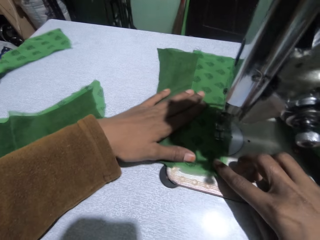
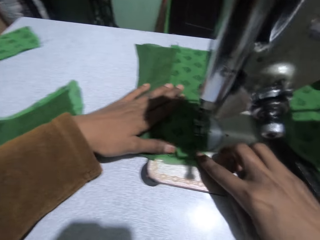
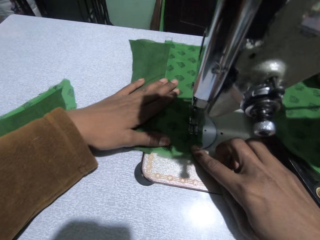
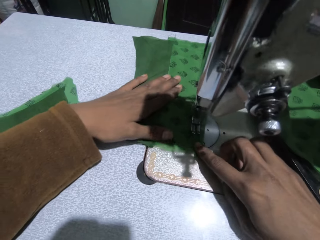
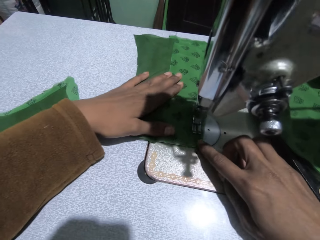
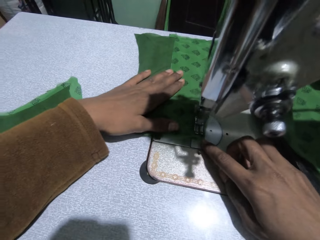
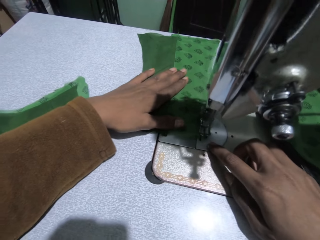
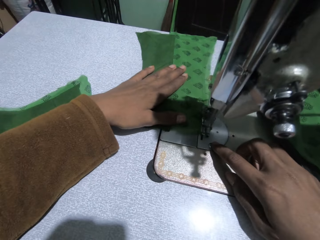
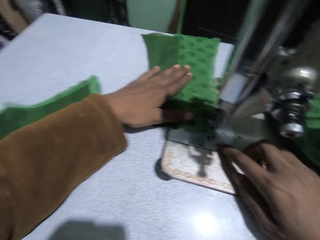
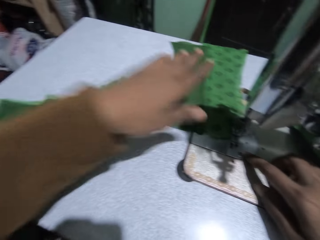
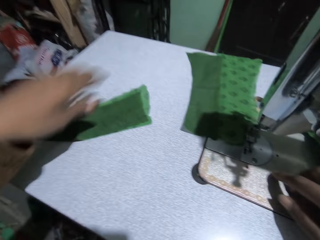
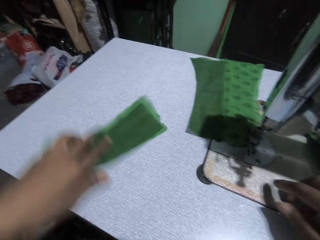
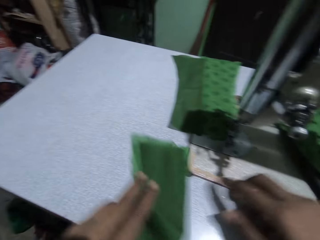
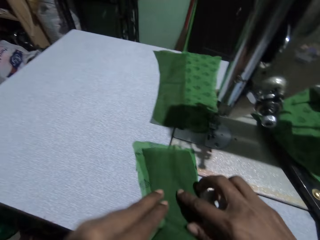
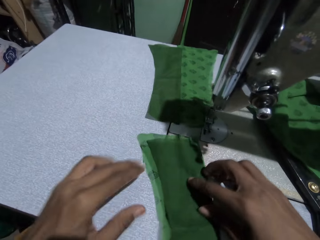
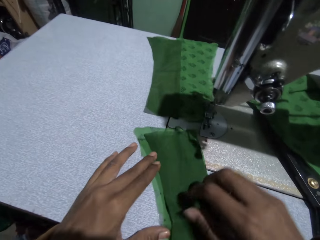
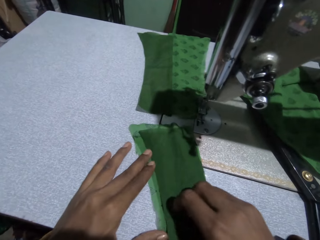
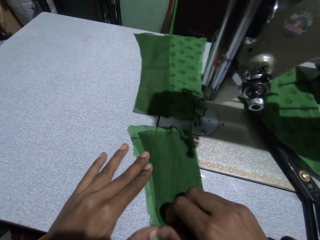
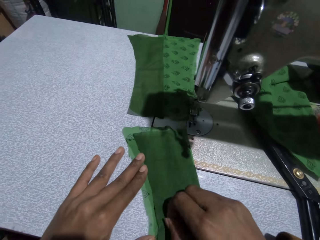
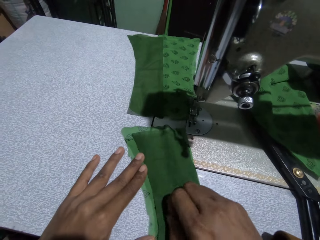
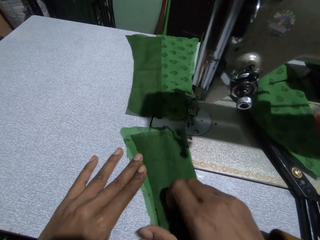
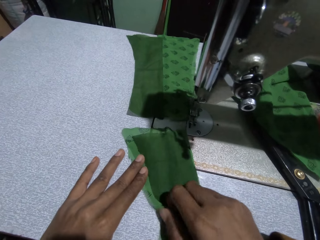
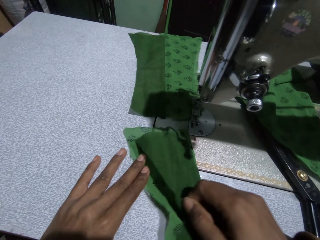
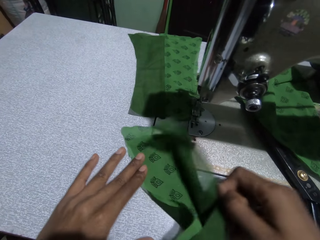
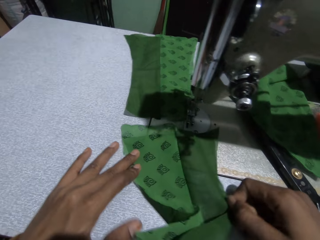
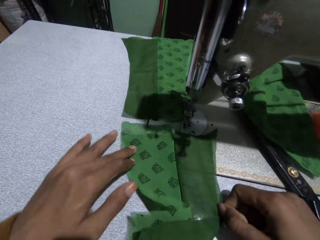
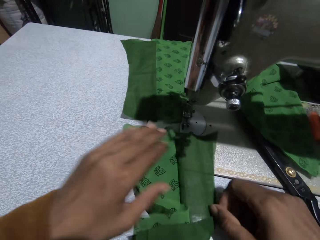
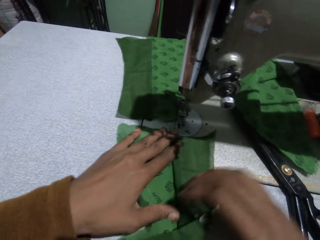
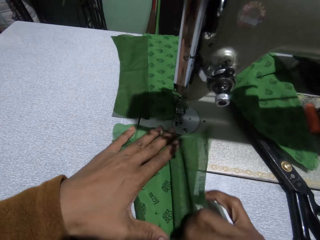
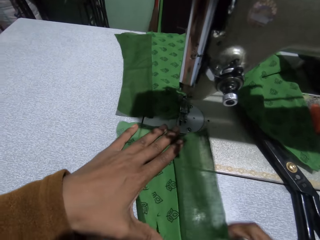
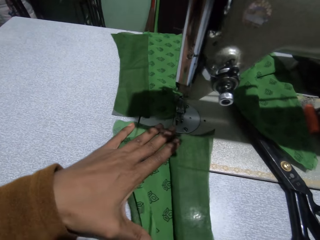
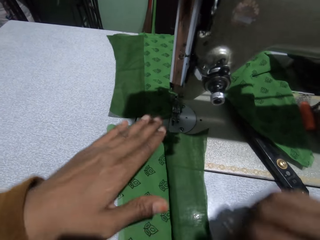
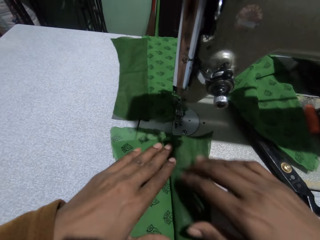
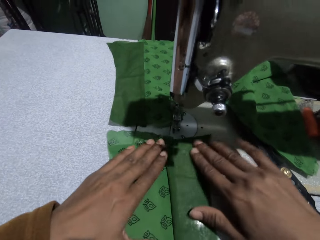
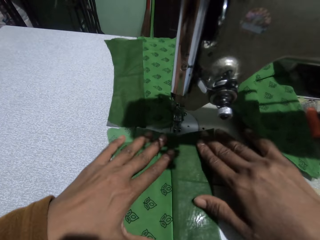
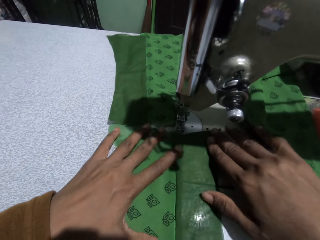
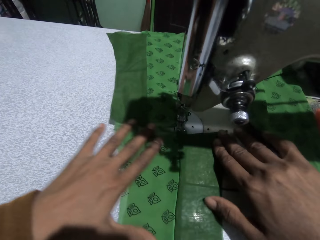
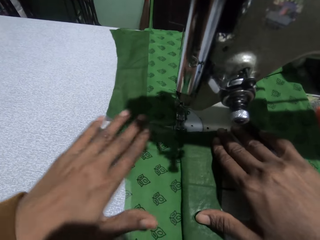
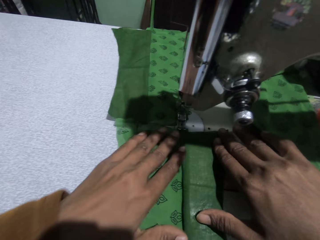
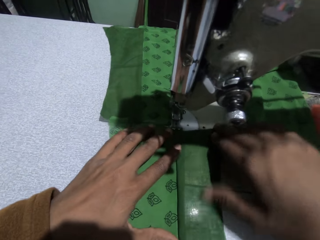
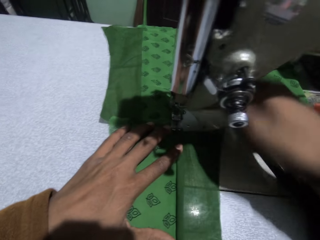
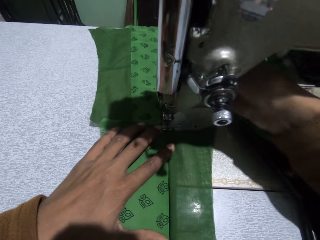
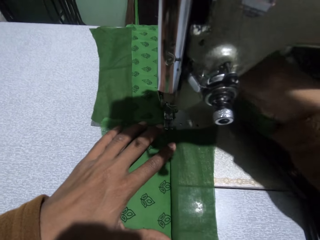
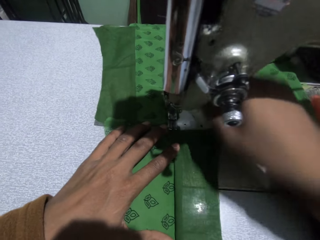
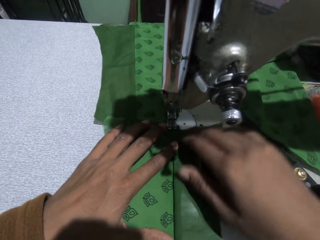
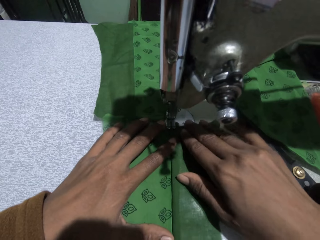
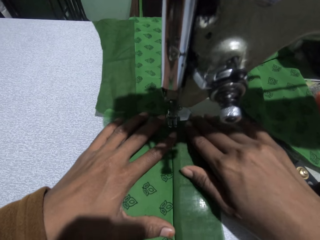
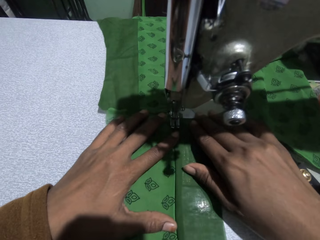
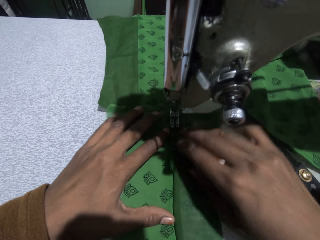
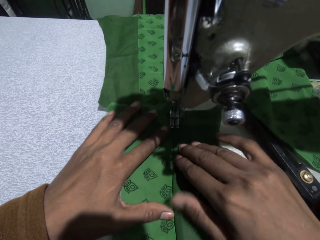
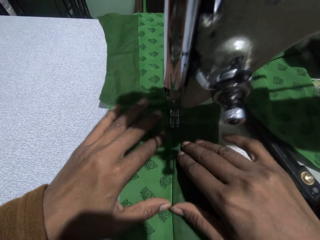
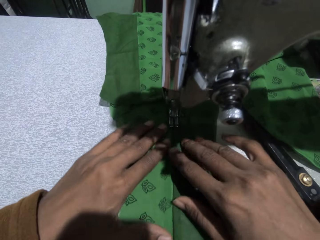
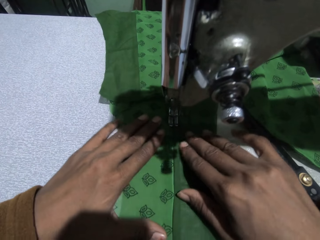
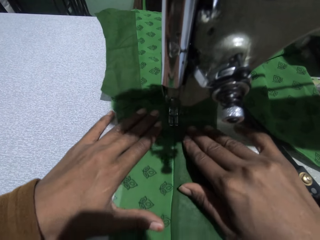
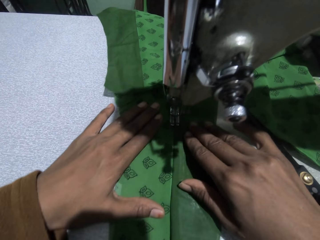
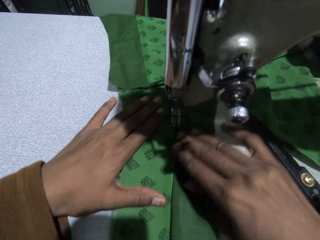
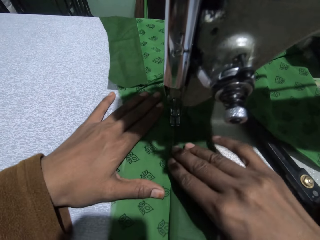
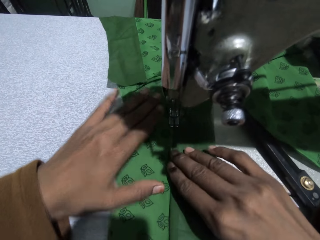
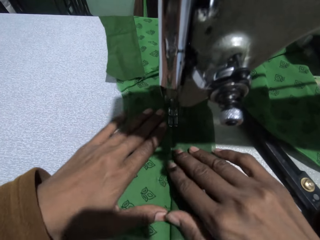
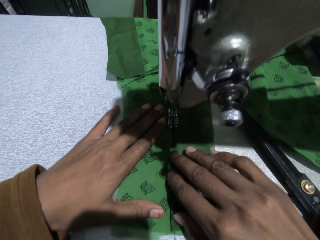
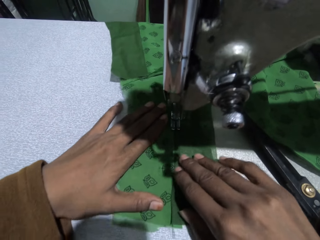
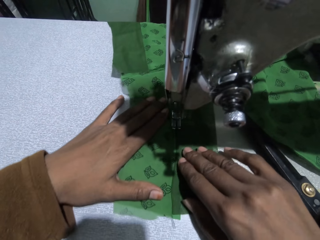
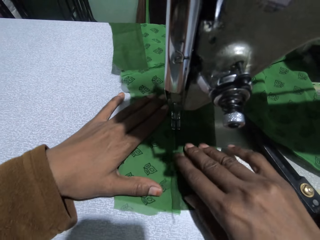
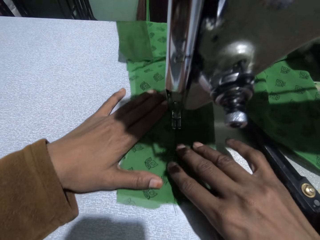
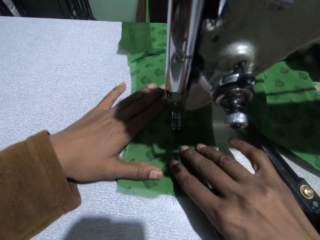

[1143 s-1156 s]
The camera wearer moves a cloth on the sewing machine. They pick the fabric. They flip the cloth. They sew the cloth.

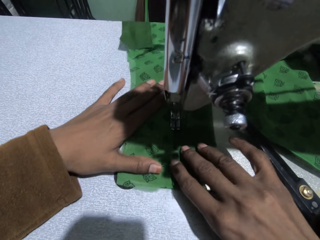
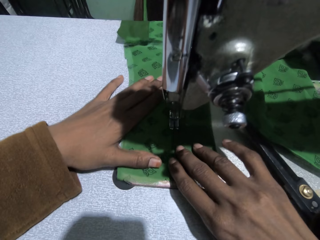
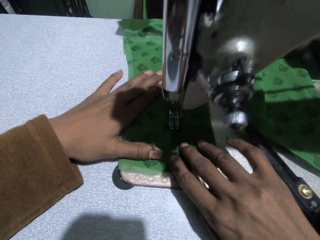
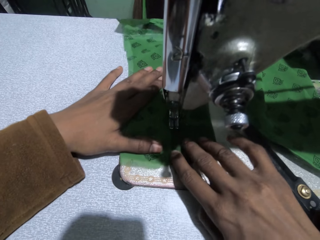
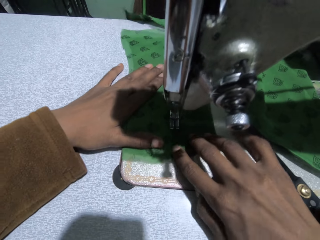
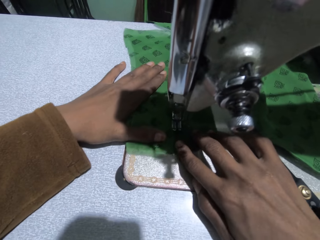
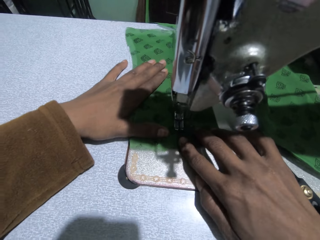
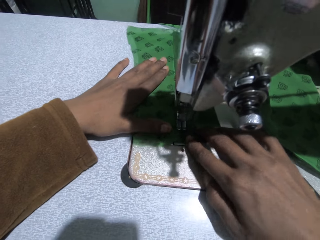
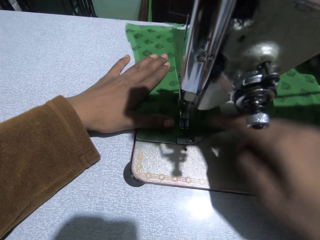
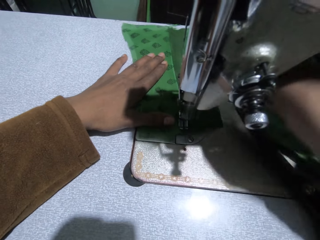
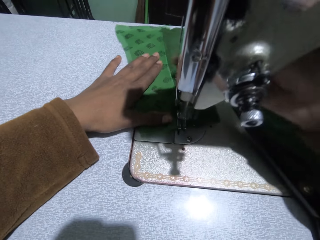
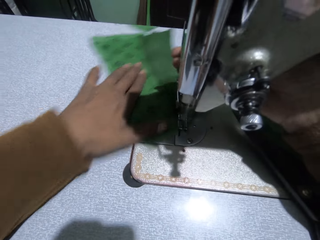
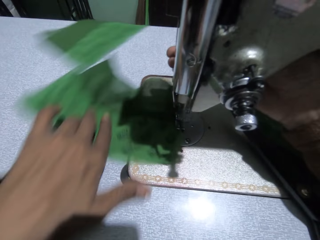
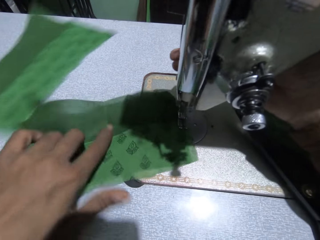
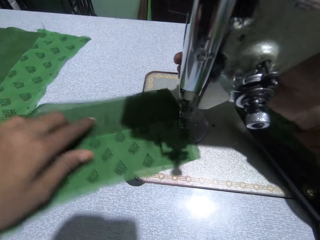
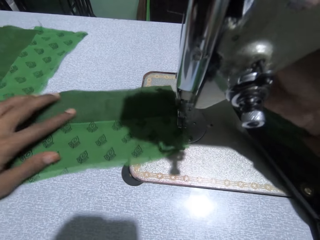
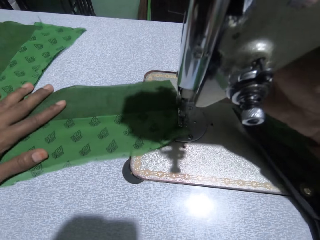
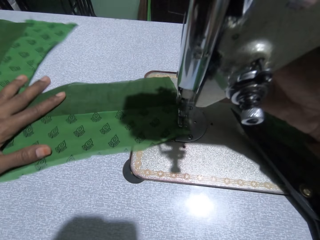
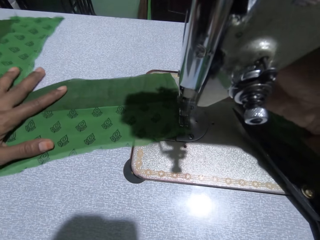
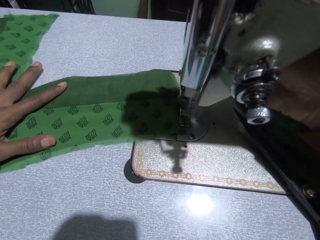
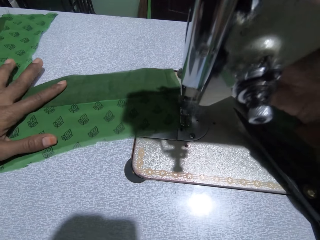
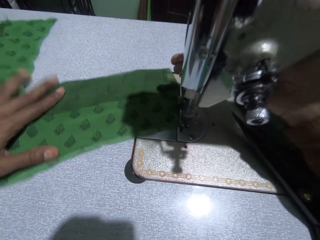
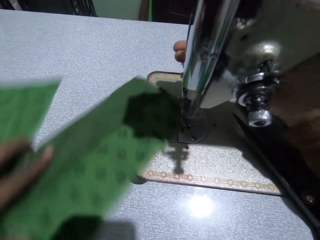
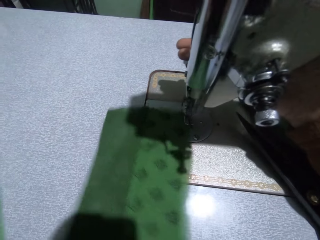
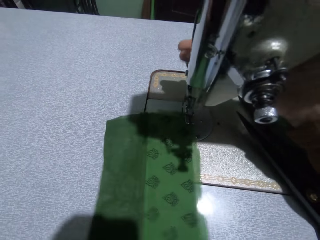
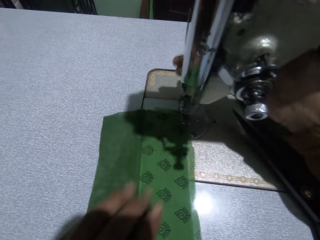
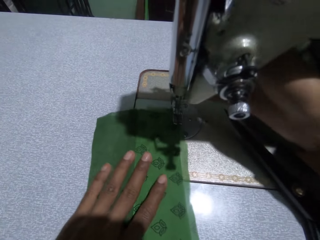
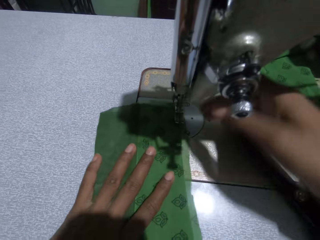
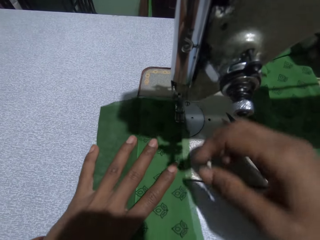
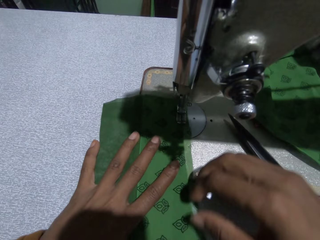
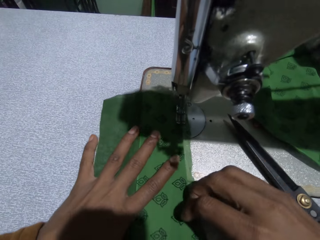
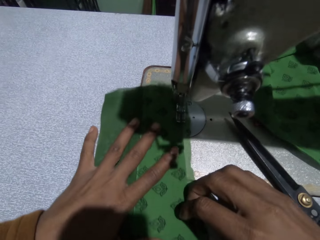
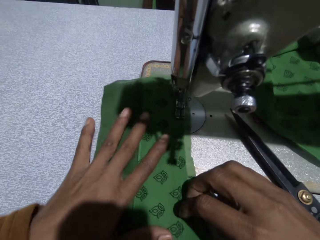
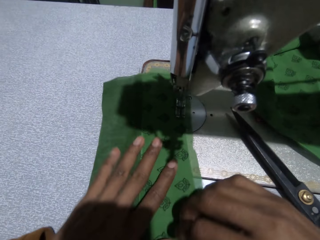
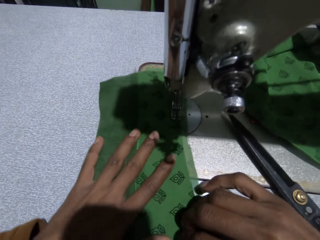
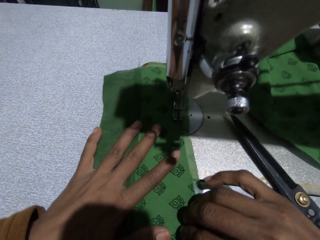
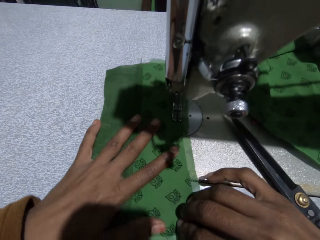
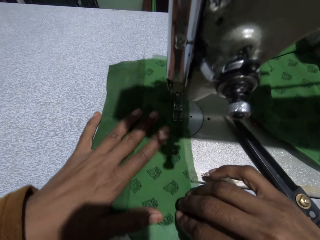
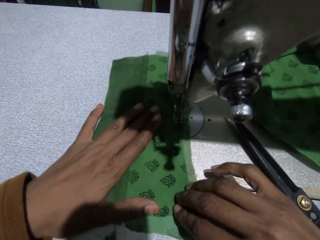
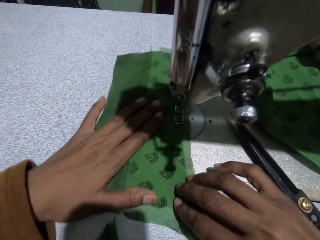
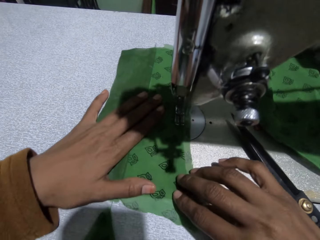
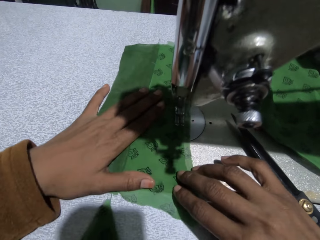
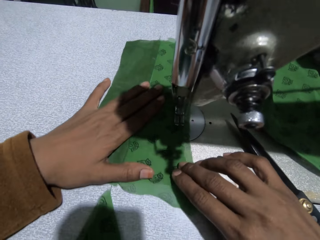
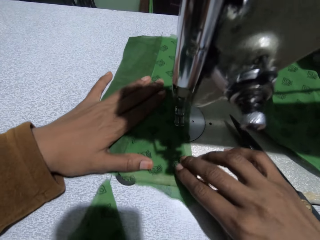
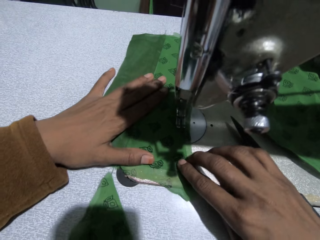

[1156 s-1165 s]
The camera wearer turns the cloth. They sew the cloth.
